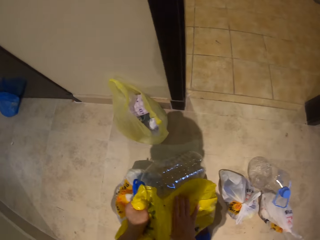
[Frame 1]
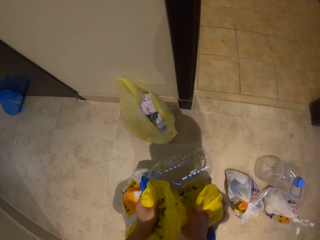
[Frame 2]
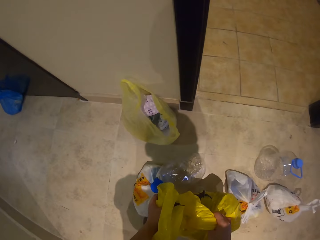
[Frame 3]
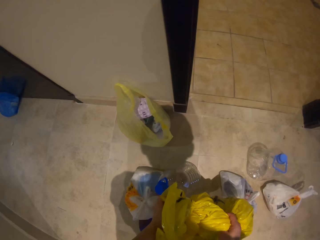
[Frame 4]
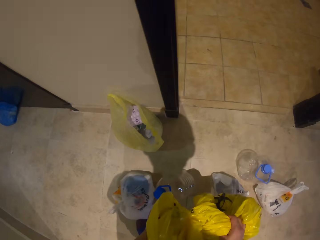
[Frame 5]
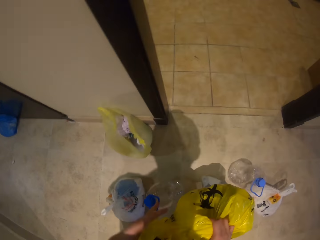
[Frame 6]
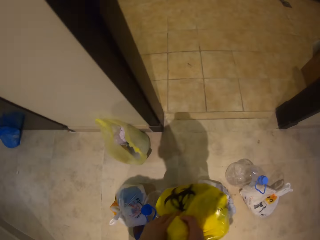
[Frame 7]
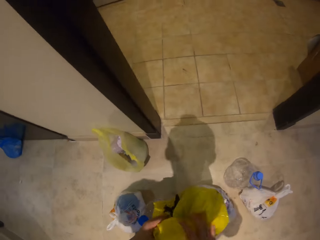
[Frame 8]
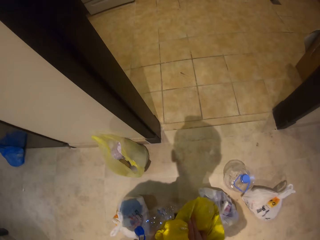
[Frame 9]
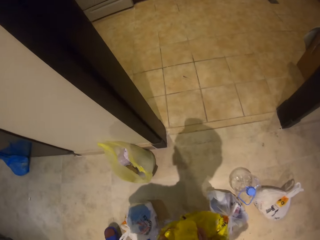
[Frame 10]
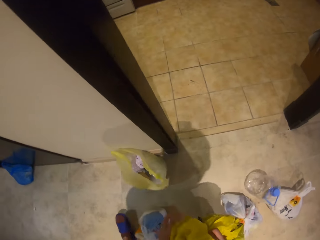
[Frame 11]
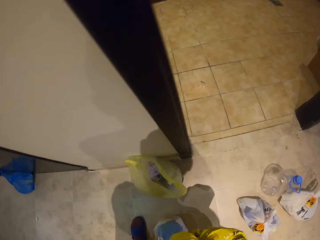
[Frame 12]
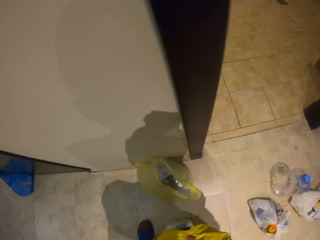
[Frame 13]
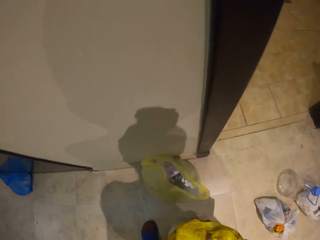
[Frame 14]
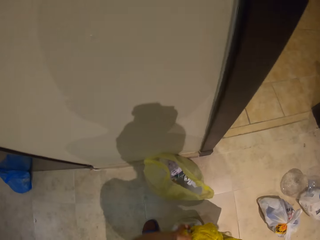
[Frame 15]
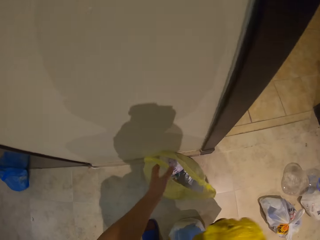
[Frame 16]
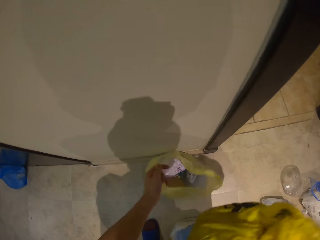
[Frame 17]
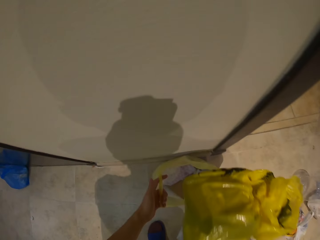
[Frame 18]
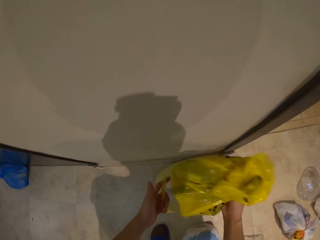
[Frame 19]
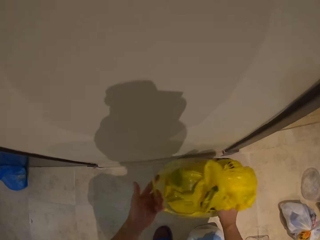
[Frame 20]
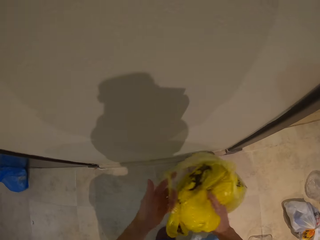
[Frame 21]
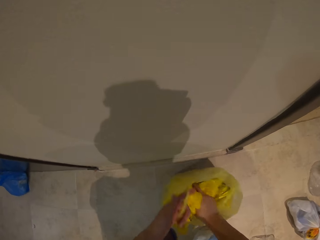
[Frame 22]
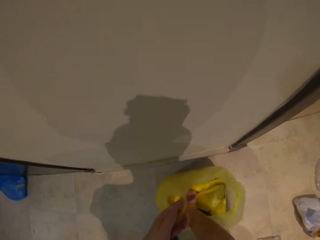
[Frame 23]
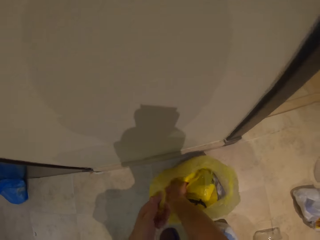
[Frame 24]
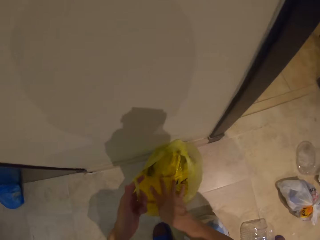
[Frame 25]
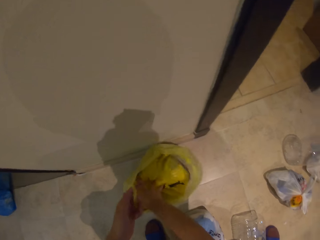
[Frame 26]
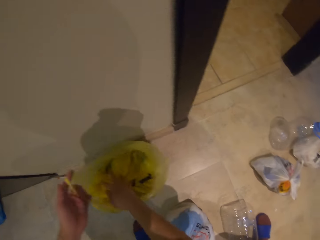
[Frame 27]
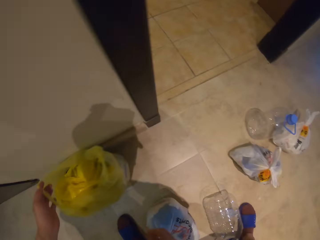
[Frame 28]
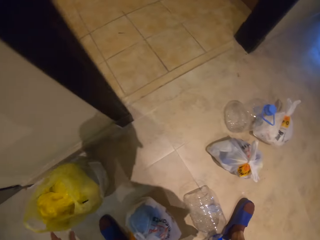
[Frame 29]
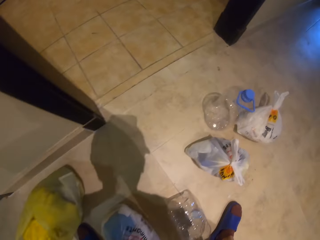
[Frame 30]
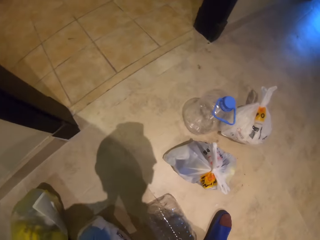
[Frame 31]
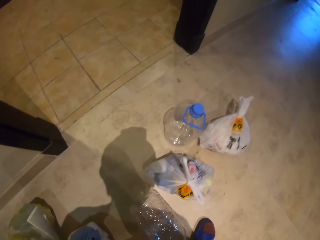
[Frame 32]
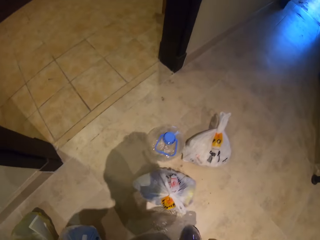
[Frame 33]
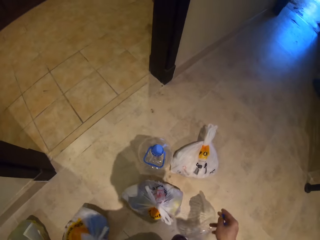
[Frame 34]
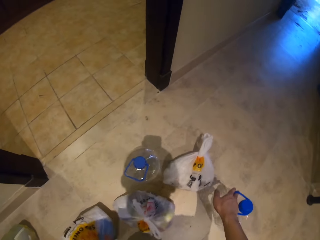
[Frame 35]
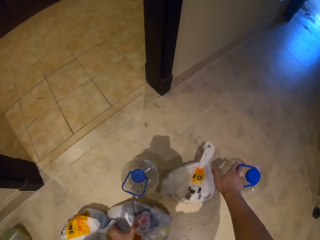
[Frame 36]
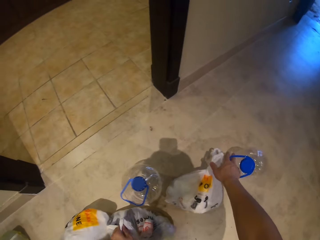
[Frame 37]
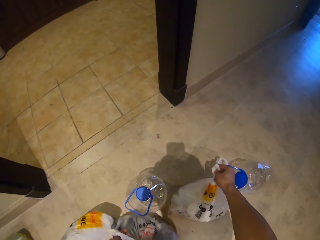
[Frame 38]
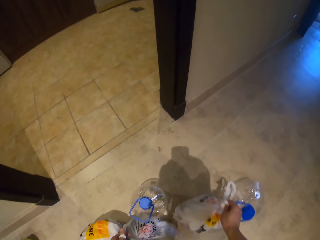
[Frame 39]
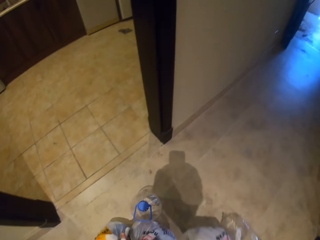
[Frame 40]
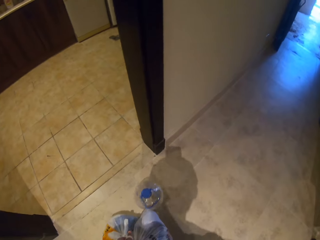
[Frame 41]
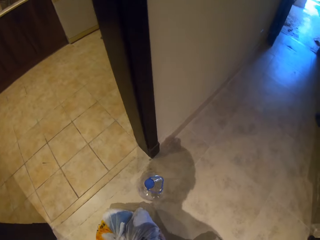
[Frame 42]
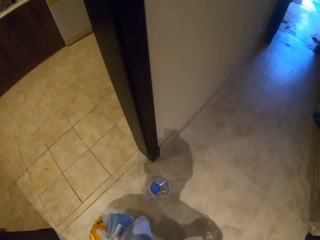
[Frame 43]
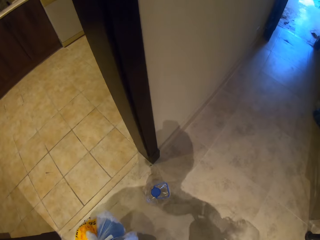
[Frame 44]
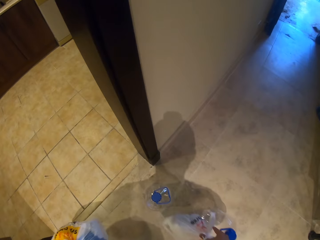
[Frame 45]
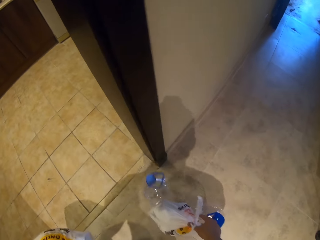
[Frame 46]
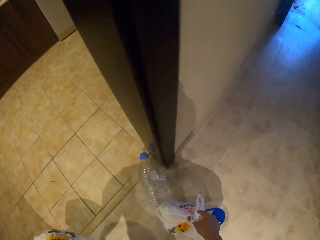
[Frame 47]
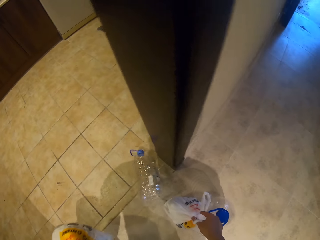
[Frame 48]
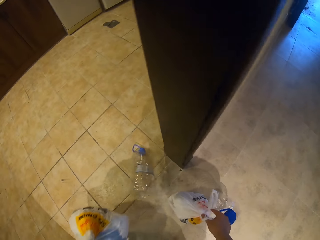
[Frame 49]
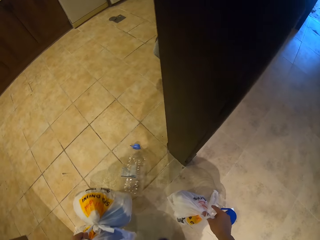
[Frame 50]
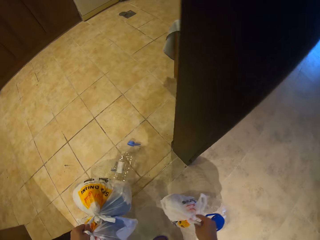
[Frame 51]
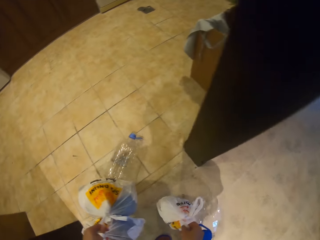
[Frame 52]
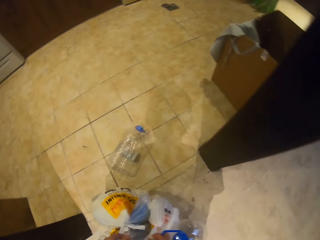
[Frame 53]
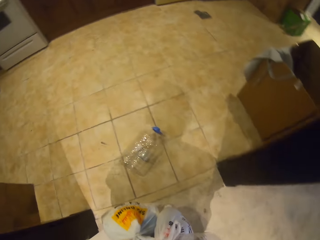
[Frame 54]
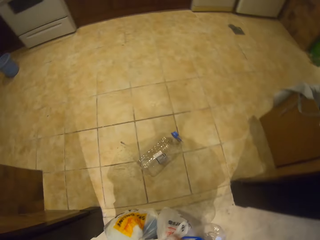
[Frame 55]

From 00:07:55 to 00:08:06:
The camera wearer puts the water bottles on the floor and puts the nylon paper bag on the floor. They hold the nylon paper bag in the hand. They touch a nylon paper bag. They put the nylon paper bag in the nylon paper bag. They pick up the water bottles on the floor and pick up the nylon paper bag on the floor.

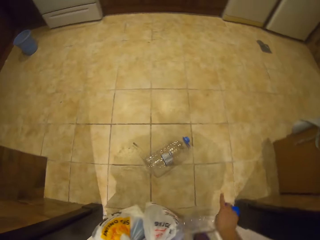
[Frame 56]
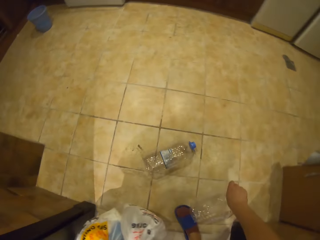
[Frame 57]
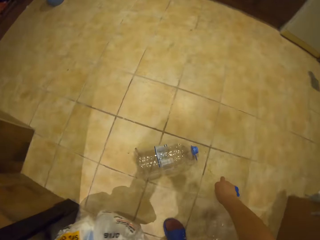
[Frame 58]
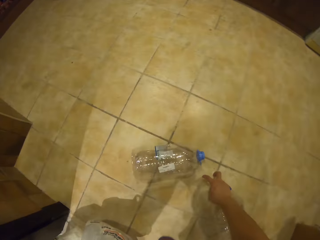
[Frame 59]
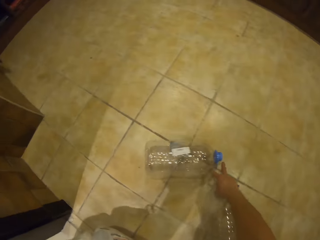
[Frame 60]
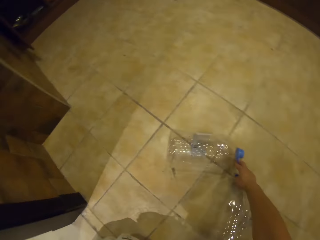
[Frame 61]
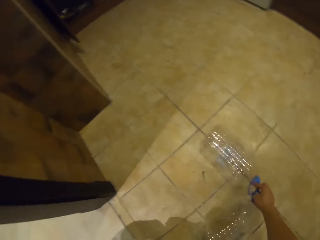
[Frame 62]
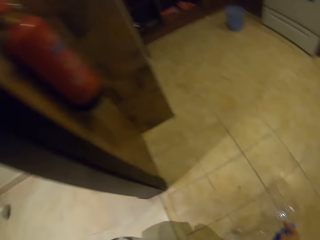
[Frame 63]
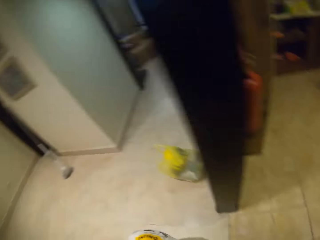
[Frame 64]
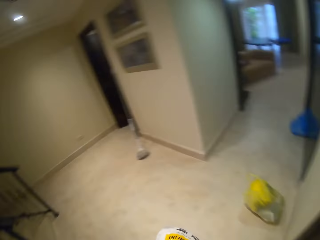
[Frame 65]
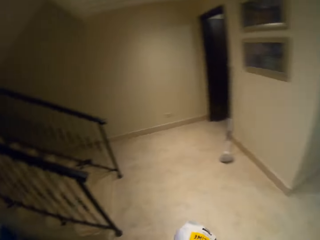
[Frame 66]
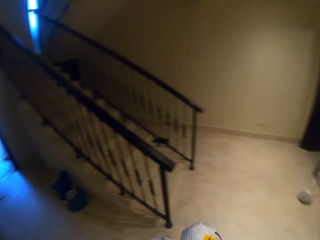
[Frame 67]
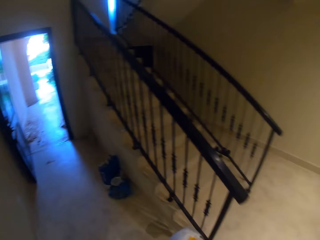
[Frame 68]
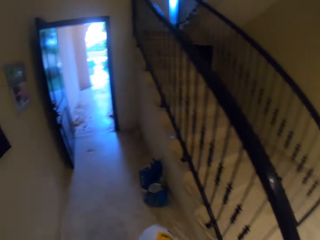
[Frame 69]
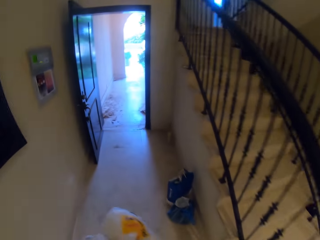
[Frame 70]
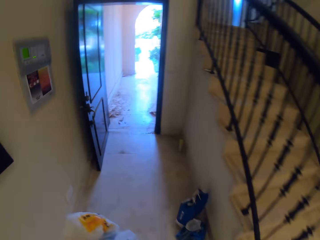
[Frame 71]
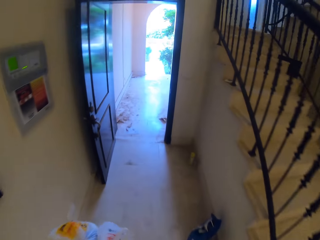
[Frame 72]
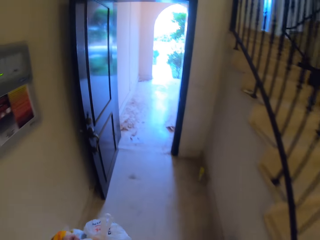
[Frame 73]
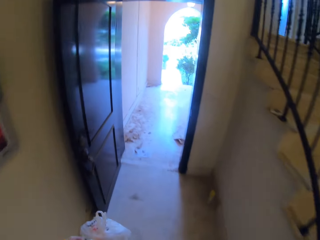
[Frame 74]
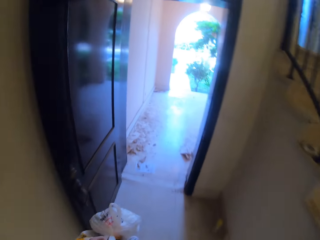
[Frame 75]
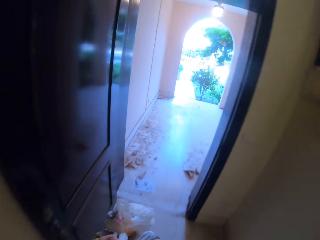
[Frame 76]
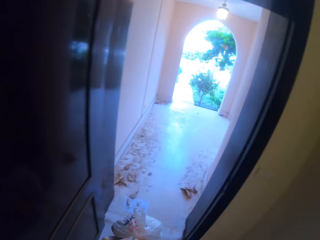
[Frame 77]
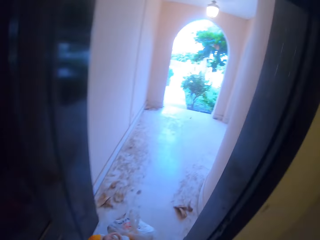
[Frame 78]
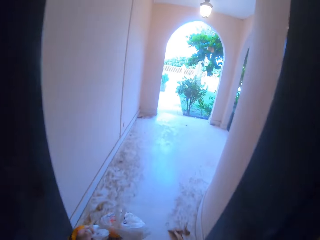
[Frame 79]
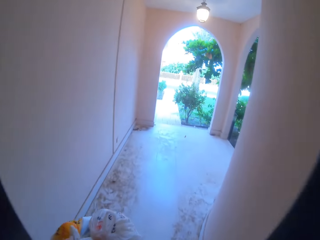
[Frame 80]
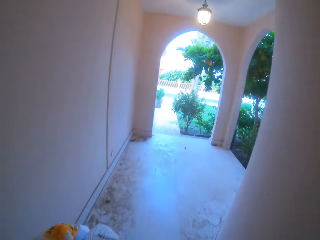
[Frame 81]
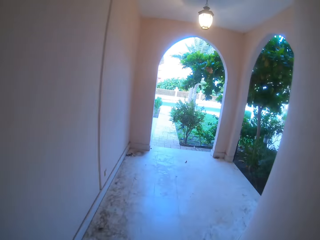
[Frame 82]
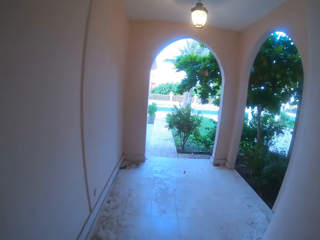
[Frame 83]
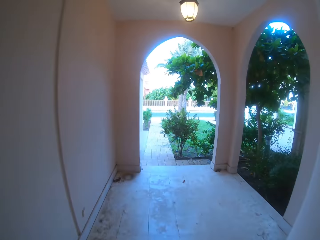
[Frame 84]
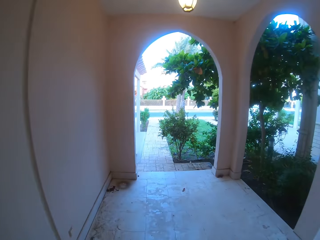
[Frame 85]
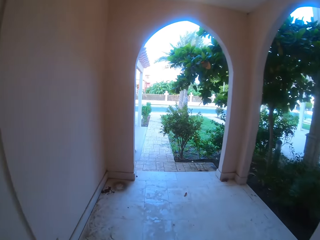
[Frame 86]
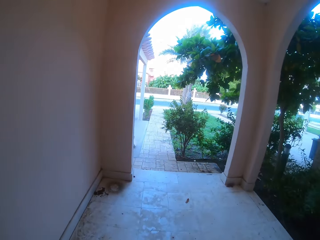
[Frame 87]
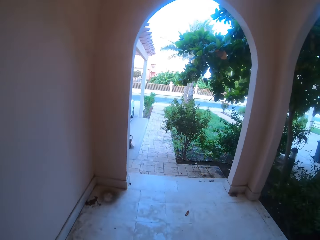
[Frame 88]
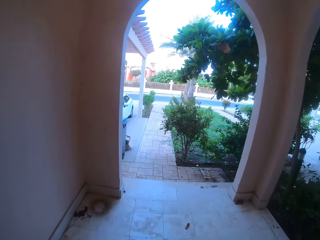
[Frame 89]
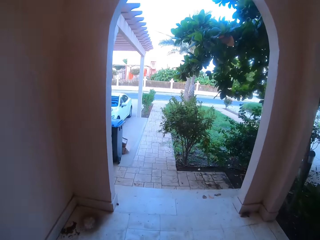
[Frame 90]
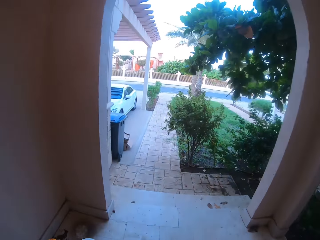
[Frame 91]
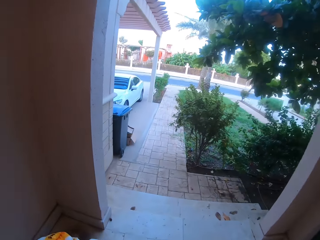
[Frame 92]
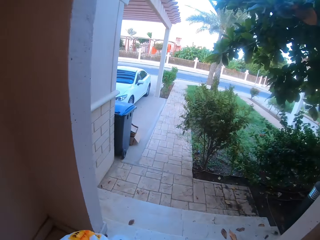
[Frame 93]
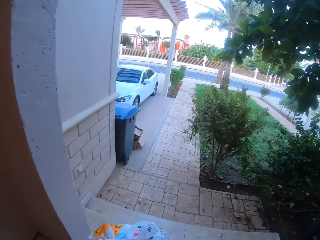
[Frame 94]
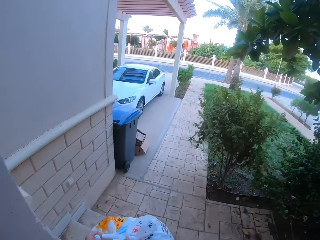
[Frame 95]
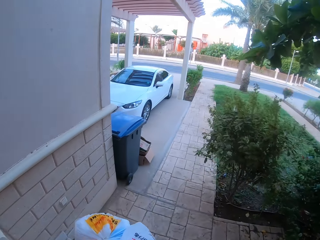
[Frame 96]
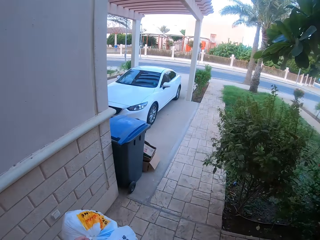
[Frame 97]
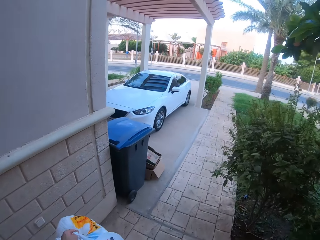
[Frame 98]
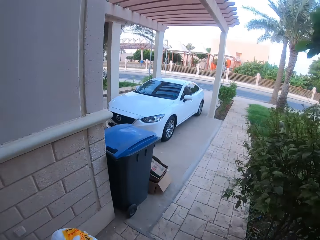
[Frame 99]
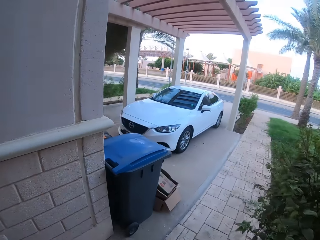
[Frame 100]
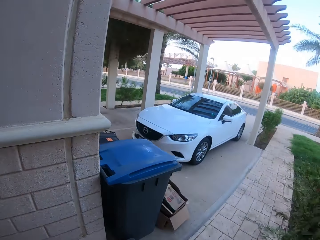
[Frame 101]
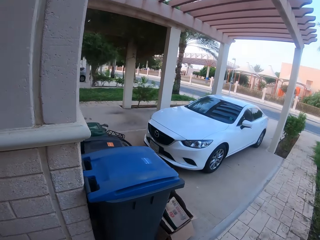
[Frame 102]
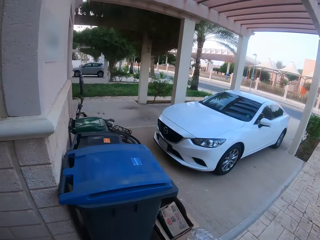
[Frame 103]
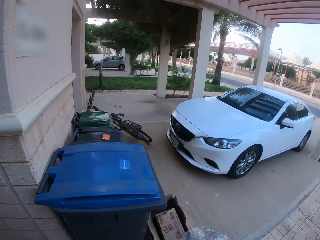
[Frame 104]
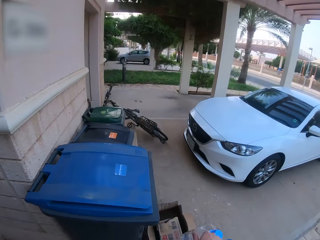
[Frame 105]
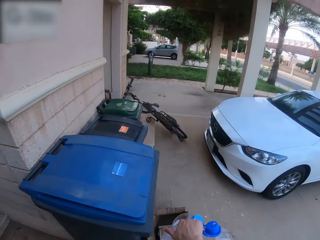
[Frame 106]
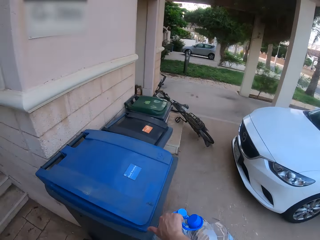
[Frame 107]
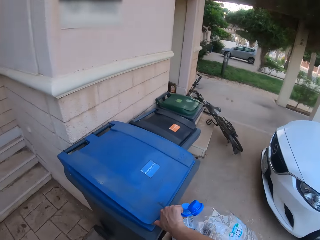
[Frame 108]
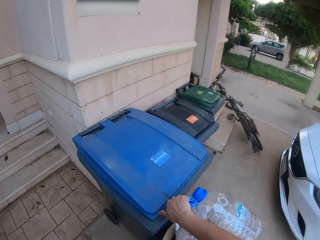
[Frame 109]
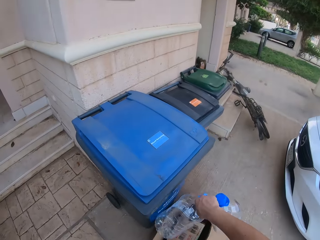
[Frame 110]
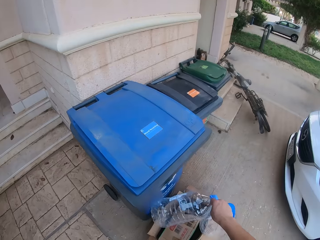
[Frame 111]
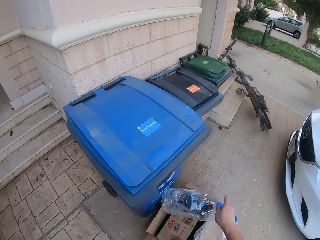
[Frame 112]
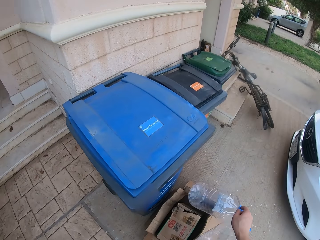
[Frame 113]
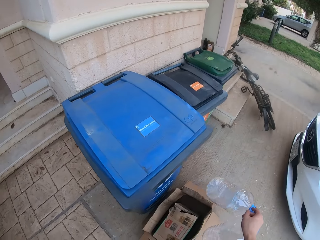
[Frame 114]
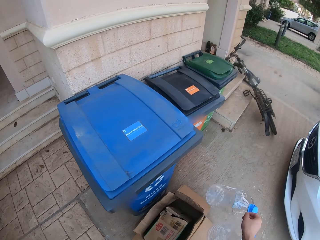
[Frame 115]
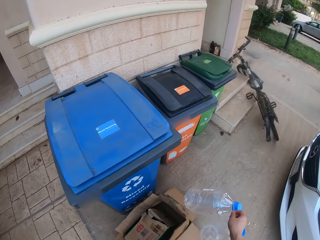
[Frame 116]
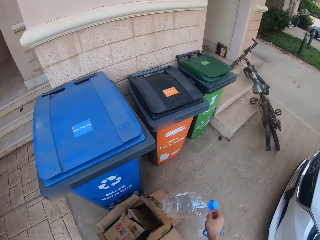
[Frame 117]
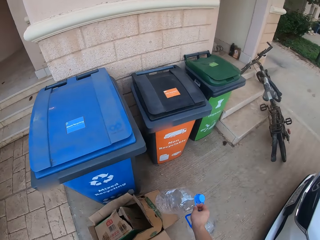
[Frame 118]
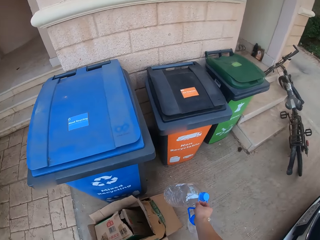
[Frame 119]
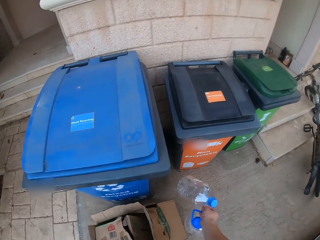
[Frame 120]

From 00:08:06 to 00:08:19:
The camera wearer looks around. They walk out of the house. They touch the dustbin.
